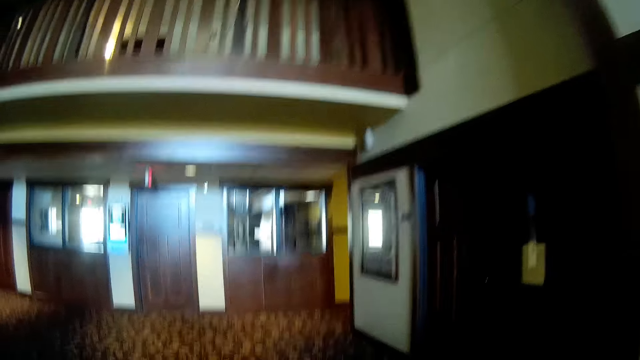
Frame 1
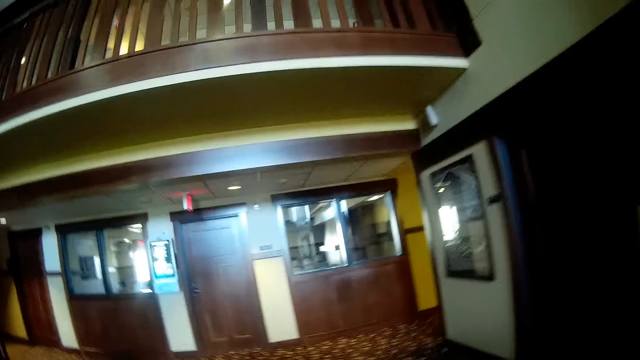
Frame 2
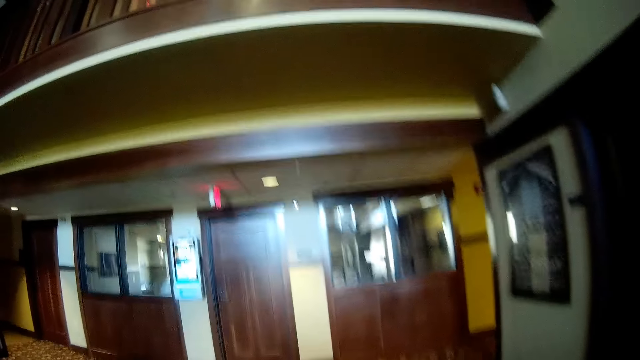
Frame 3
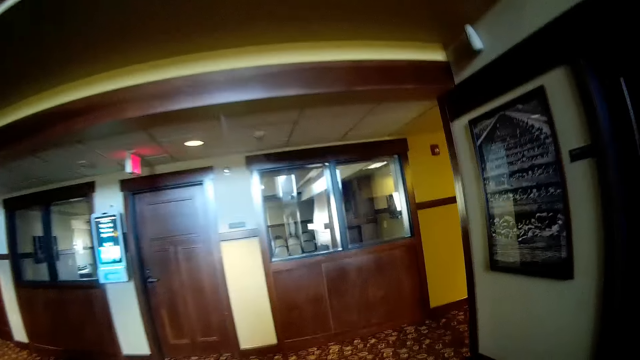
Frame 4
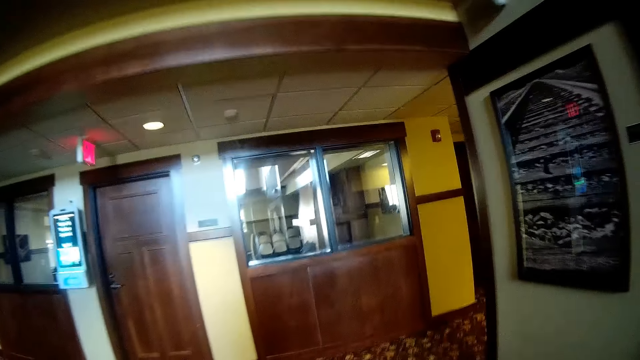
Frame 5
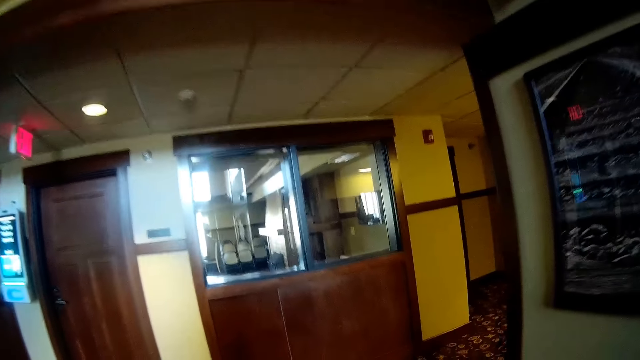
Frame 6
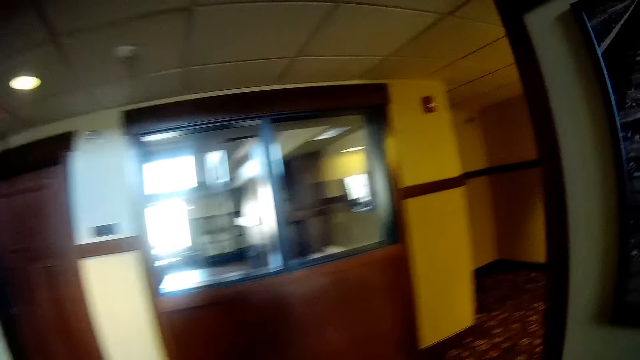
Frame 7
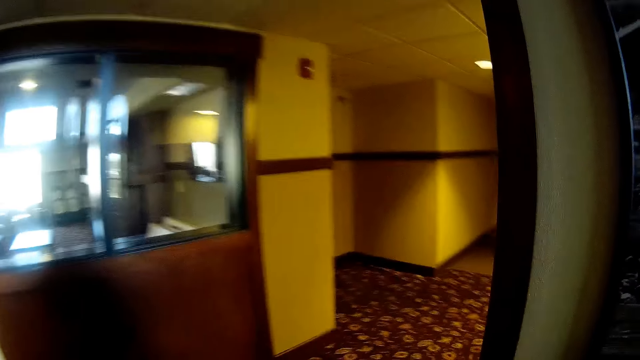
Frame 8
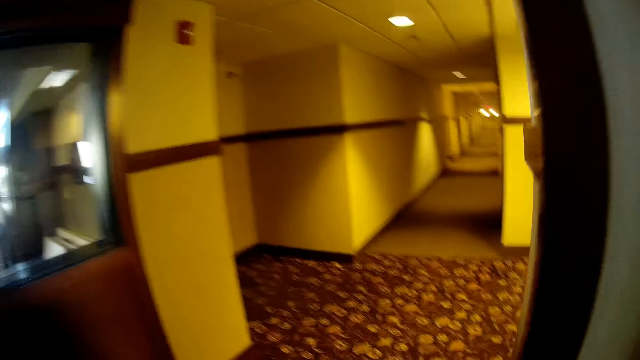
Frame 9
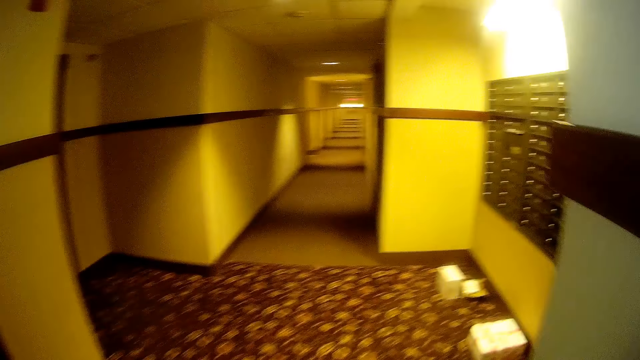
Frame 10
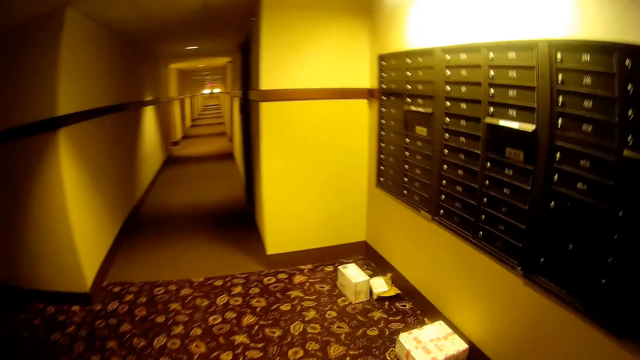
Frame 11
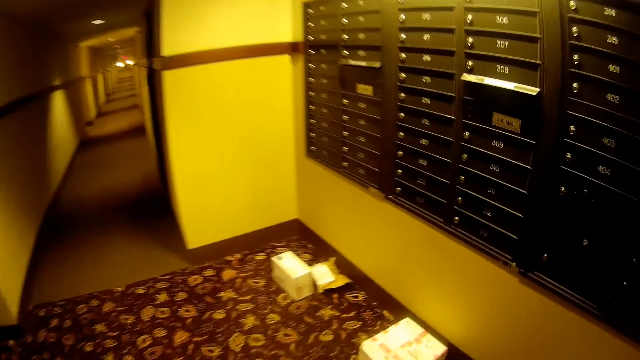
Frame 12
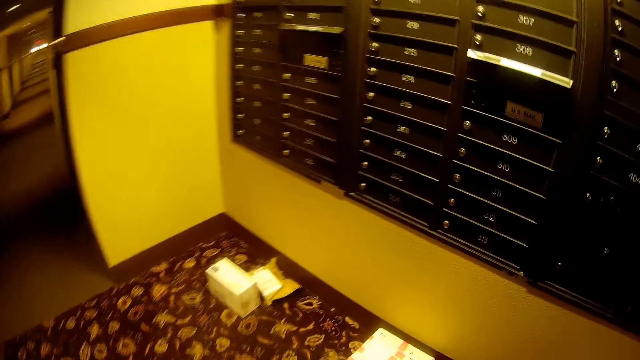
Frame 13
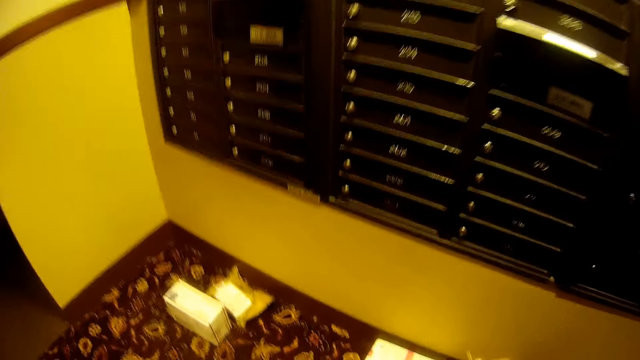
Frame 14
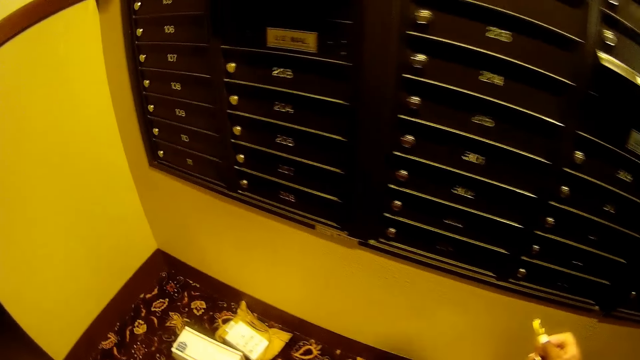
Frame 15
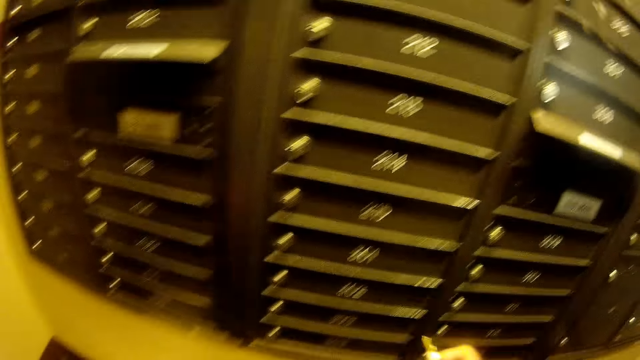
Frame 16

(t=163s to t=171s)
The camera wearer walks into a mail lobby. She holds up a key in her right hand.

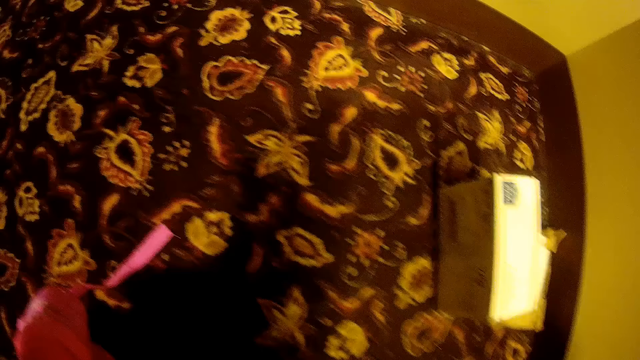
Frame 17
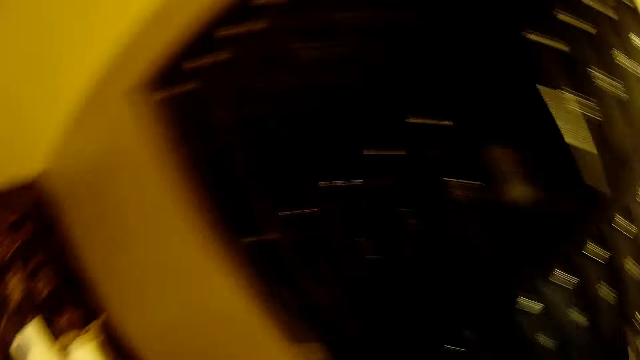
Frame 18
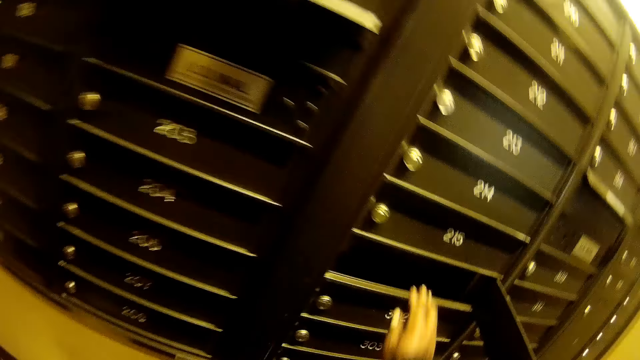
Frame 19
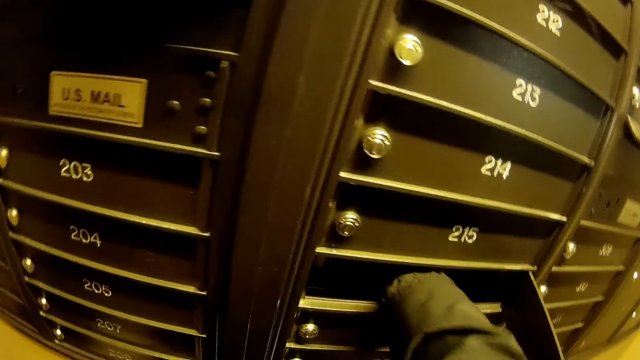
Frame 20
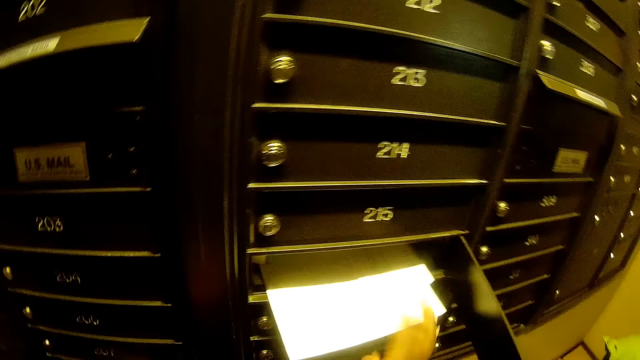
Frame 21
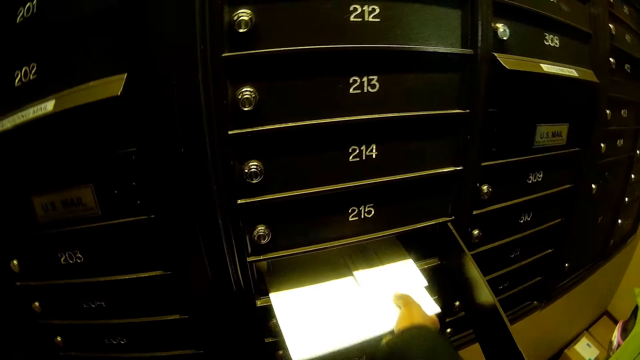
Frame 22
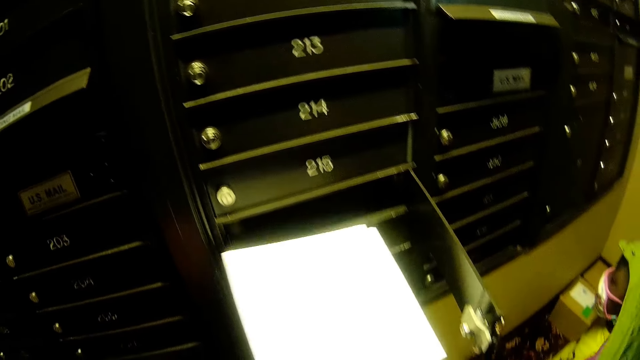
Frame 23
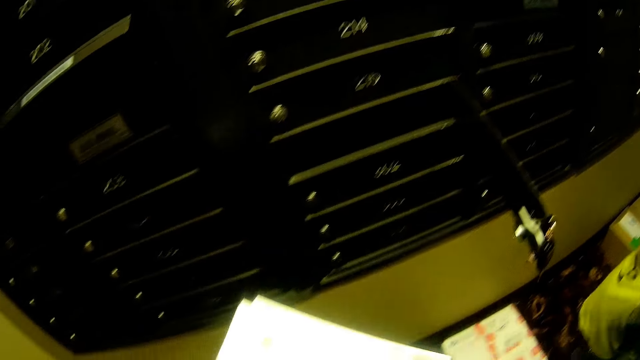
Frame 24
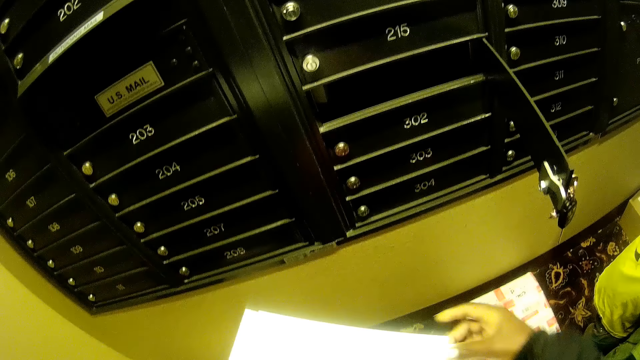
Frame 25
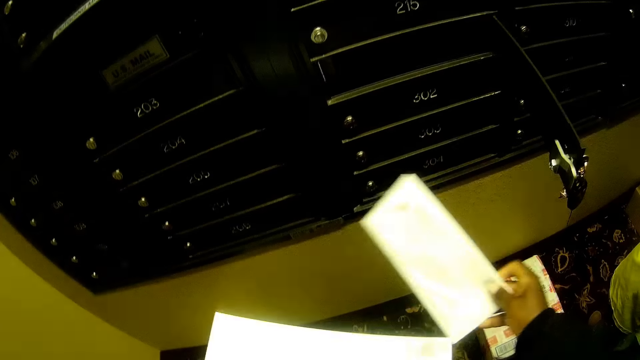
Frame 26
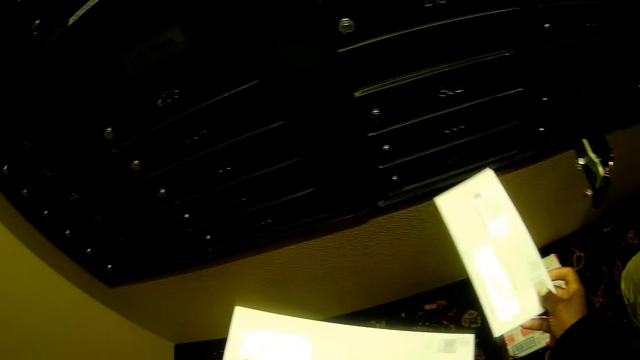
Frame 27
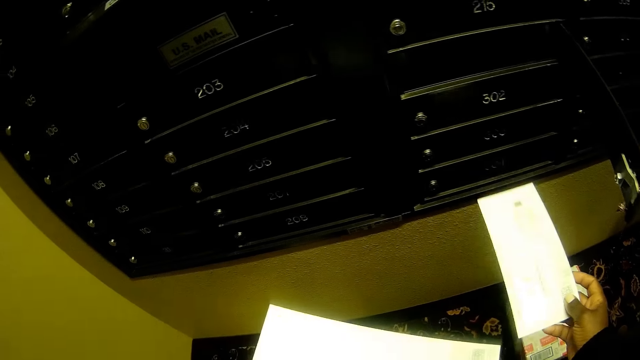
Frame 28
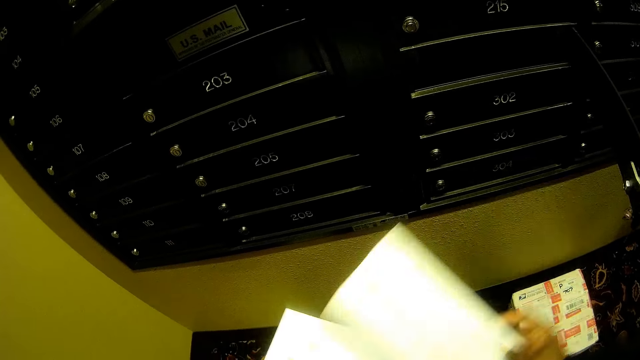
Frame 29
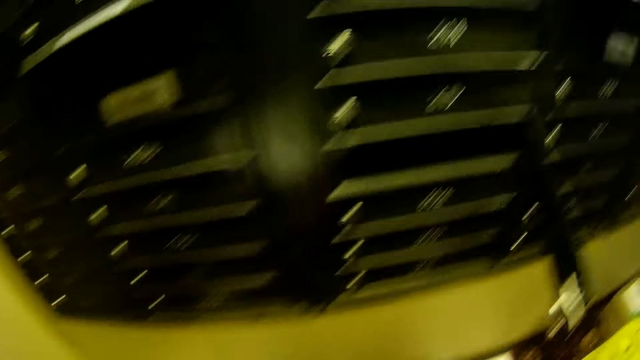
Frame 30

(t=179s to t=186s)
The camera wearer puts the hand in a locker. She takes out mail from the box with her right hand. She goes through the mail in her hands.

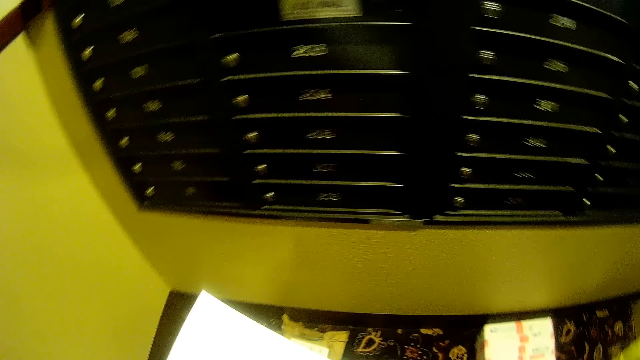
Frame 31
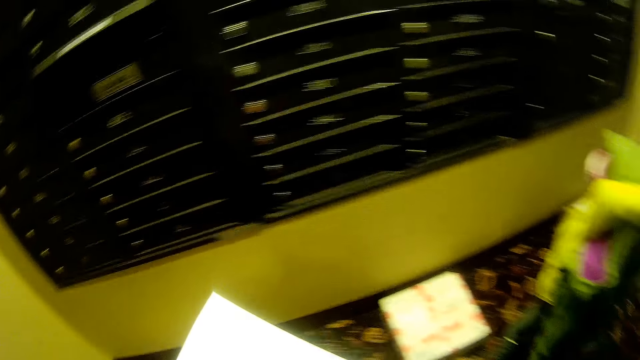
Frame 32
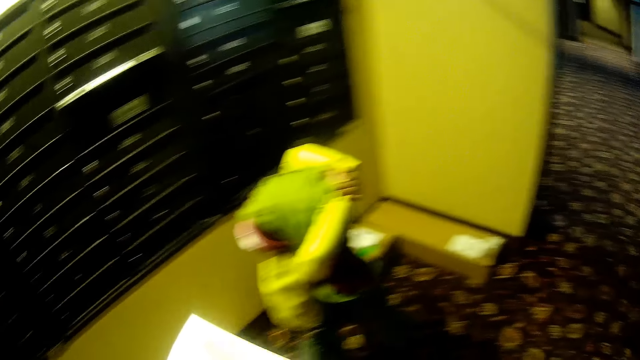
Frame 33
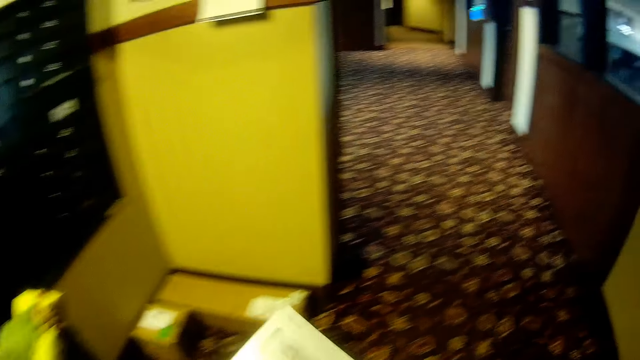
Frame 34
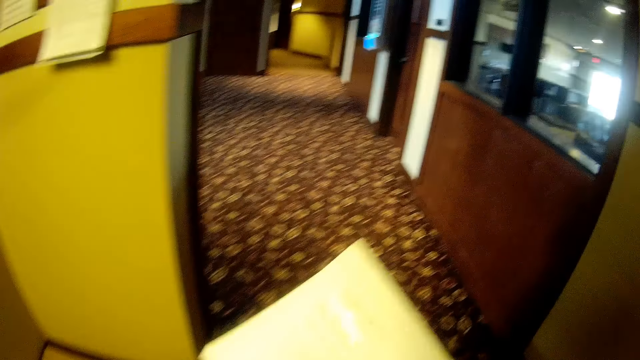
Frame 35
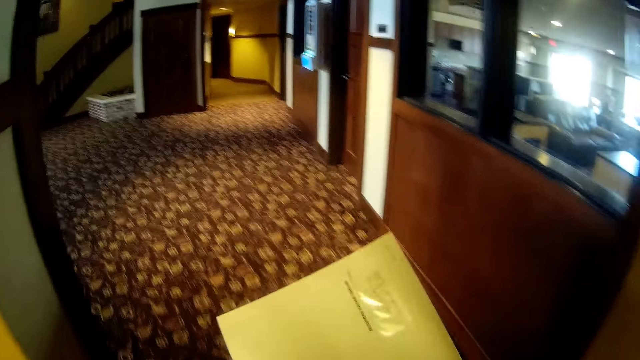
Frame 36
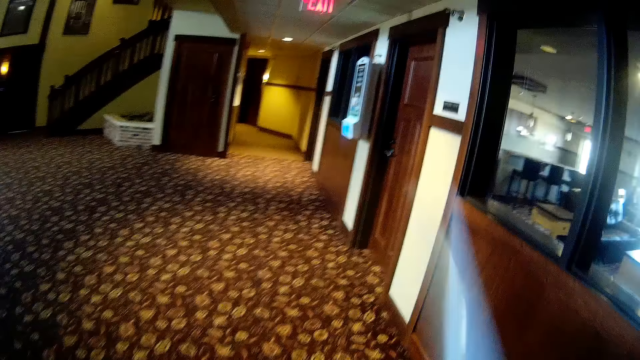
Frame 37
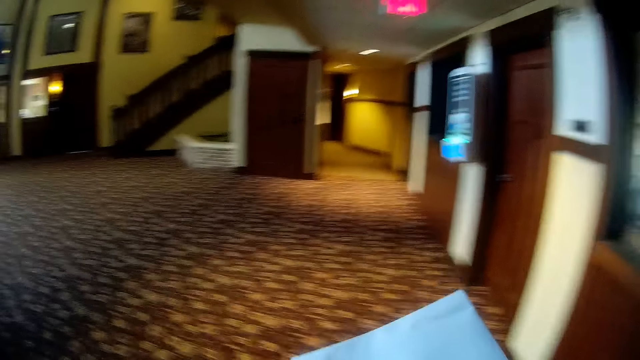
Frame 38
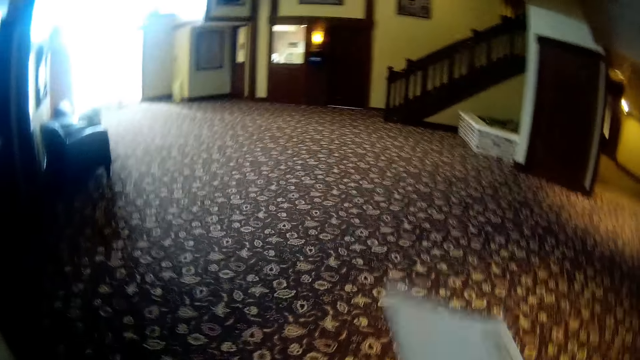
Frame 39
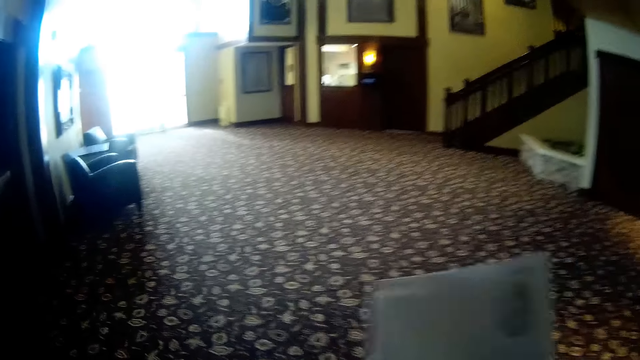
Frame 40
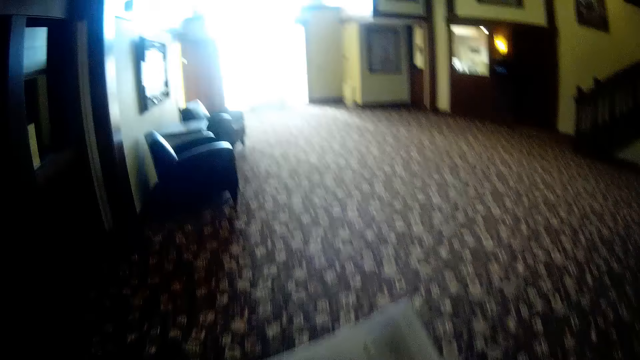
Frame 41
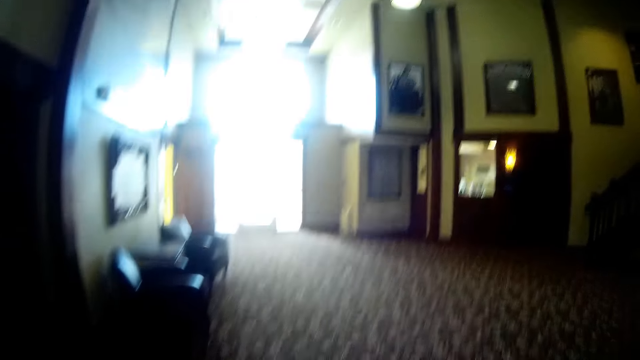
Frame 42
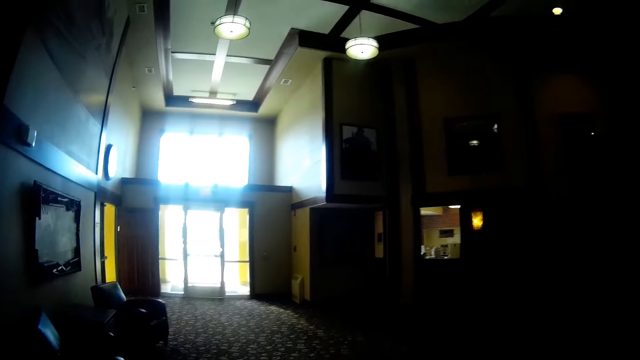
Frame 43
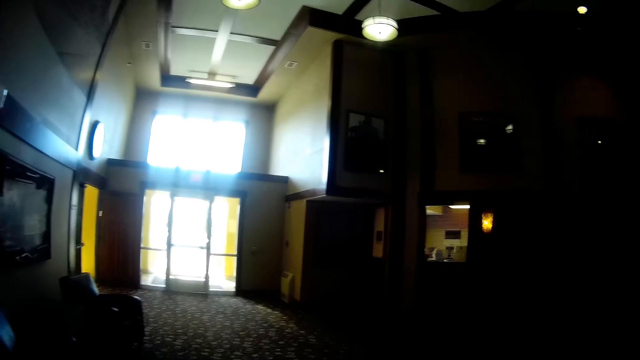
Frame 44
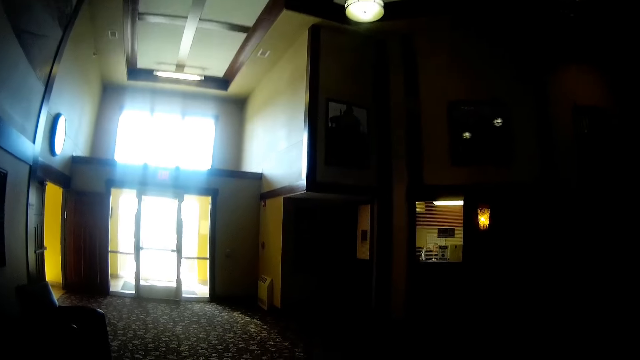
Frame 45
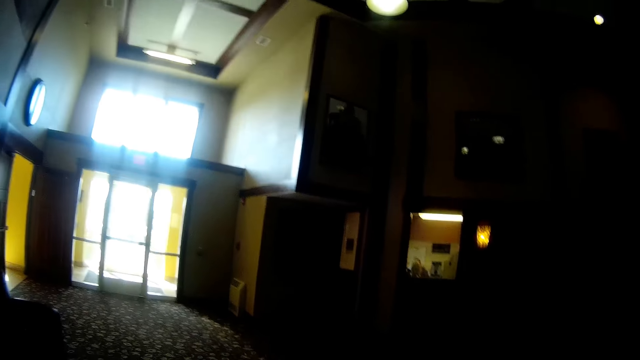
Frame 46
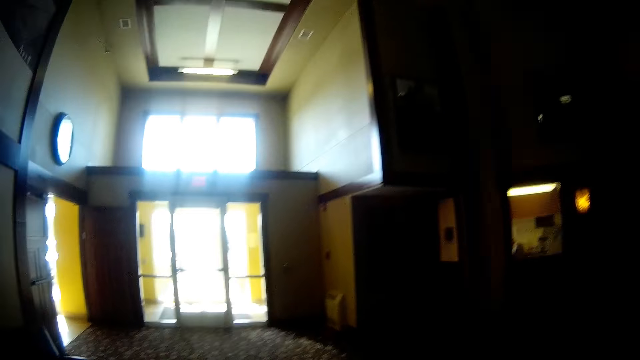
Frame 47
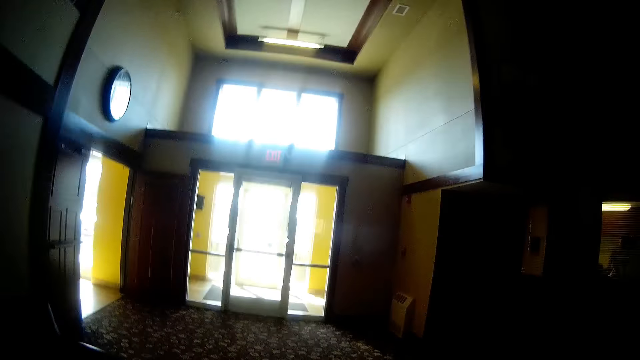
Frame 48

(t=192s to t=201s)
The camera wearer walks around. They turn the paper. They walk into the main entrance.
